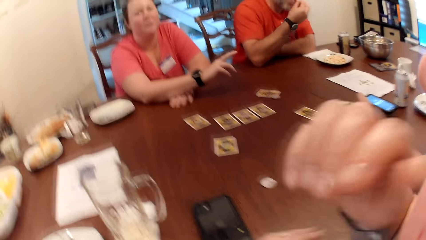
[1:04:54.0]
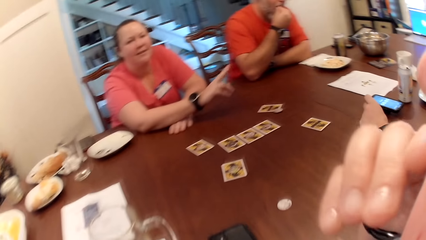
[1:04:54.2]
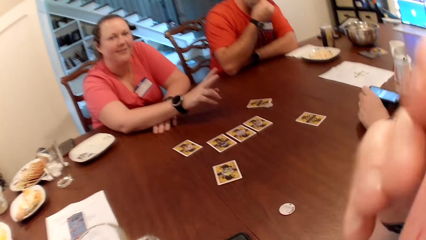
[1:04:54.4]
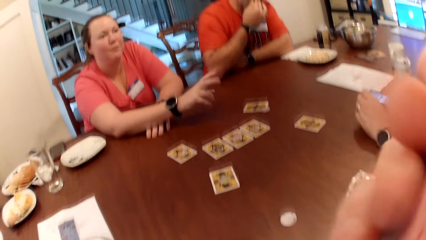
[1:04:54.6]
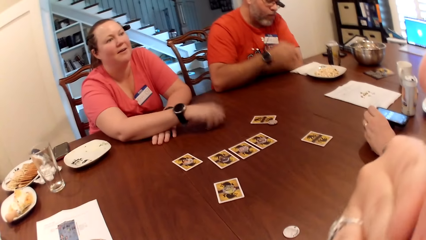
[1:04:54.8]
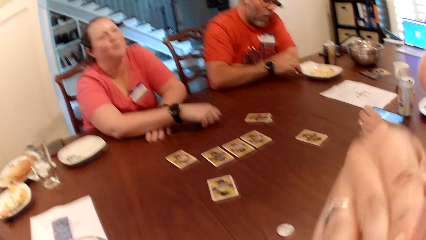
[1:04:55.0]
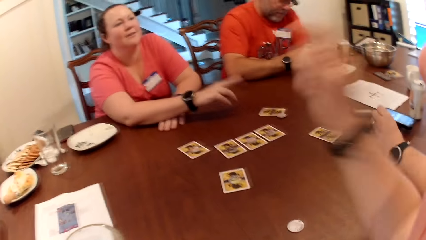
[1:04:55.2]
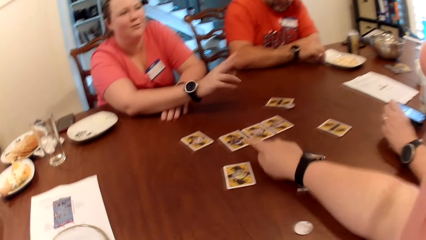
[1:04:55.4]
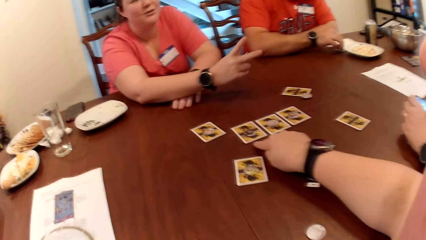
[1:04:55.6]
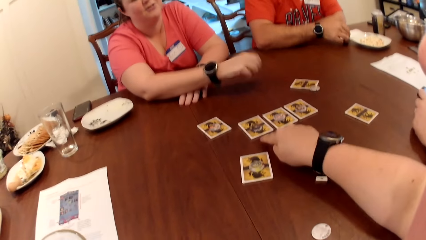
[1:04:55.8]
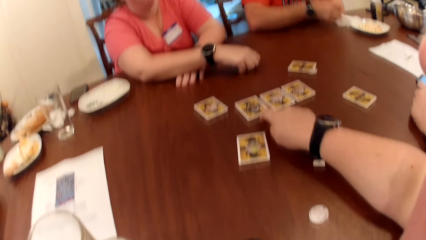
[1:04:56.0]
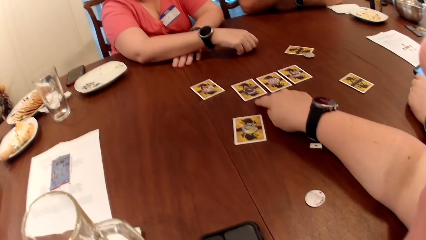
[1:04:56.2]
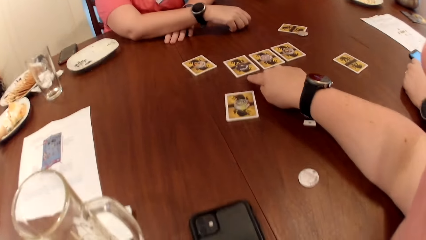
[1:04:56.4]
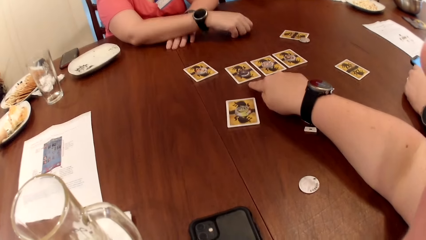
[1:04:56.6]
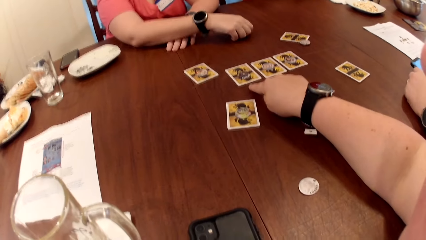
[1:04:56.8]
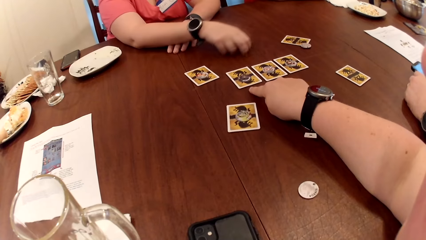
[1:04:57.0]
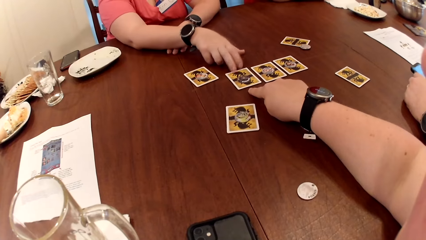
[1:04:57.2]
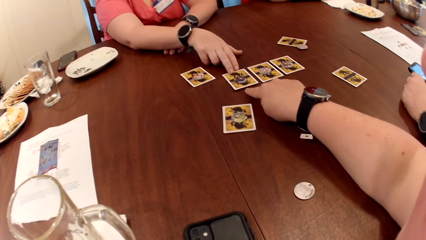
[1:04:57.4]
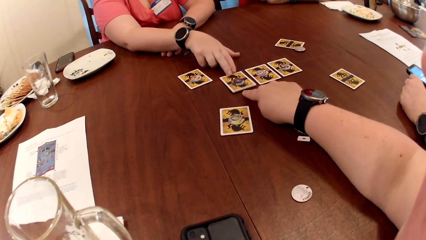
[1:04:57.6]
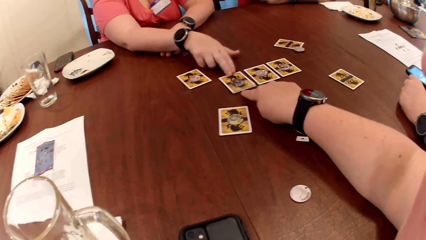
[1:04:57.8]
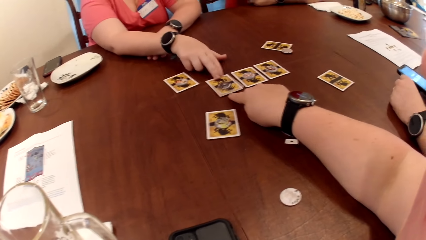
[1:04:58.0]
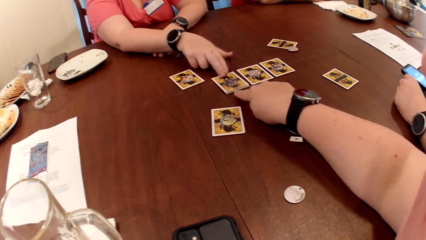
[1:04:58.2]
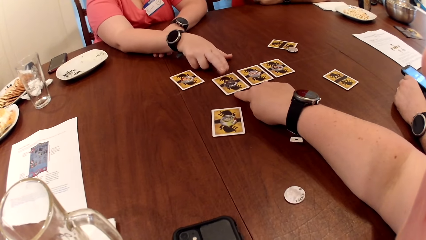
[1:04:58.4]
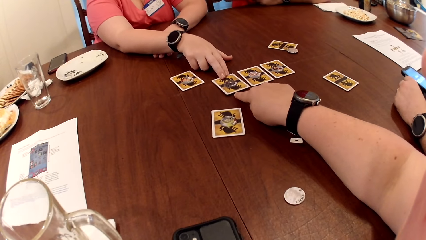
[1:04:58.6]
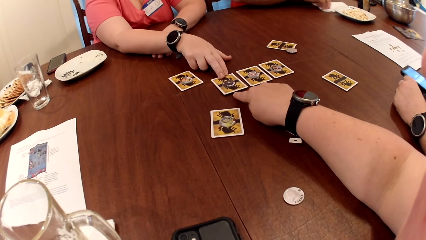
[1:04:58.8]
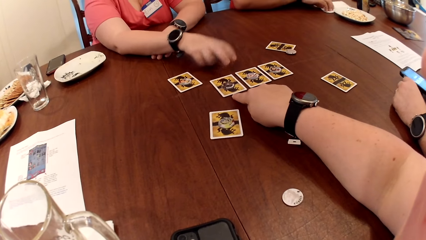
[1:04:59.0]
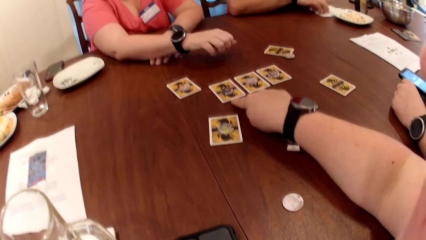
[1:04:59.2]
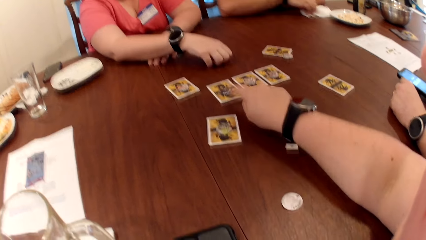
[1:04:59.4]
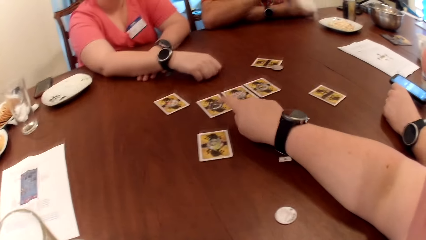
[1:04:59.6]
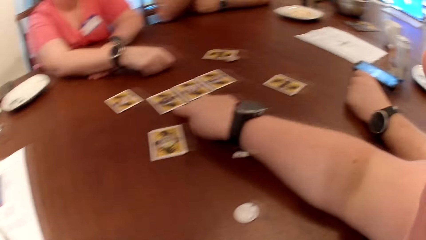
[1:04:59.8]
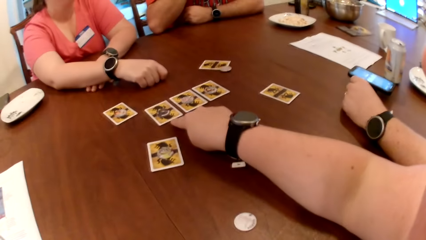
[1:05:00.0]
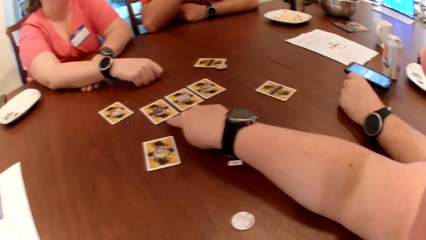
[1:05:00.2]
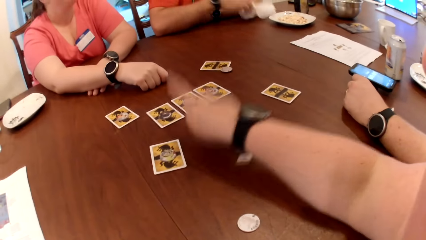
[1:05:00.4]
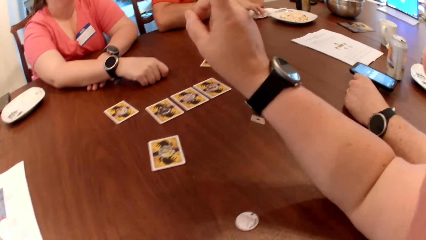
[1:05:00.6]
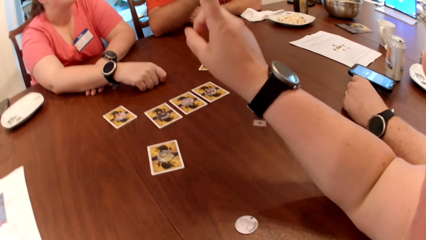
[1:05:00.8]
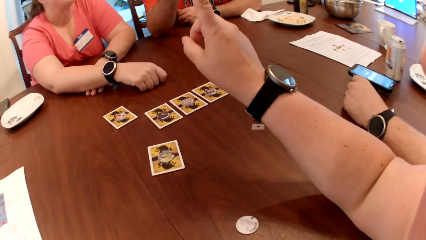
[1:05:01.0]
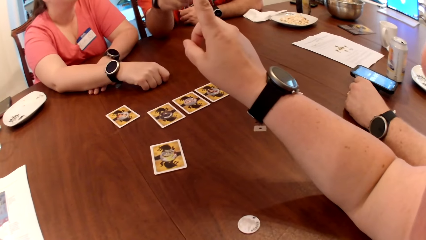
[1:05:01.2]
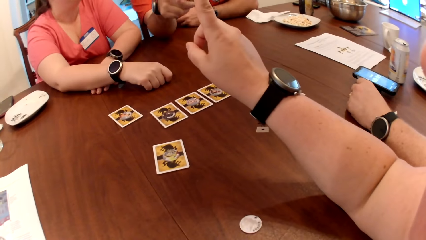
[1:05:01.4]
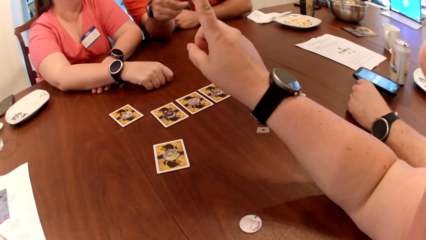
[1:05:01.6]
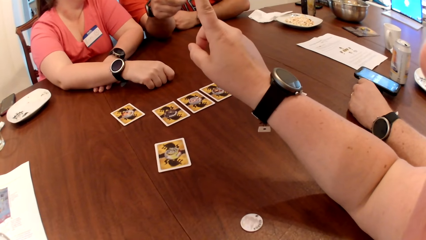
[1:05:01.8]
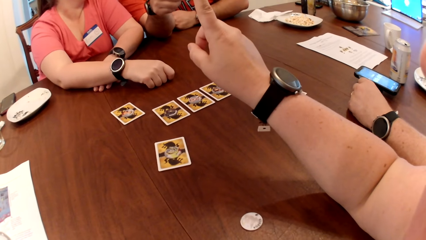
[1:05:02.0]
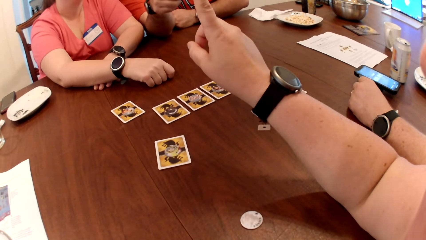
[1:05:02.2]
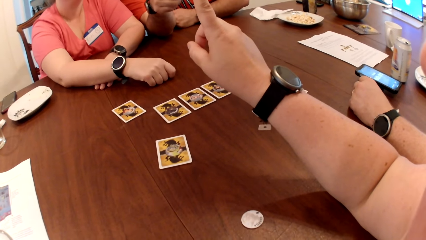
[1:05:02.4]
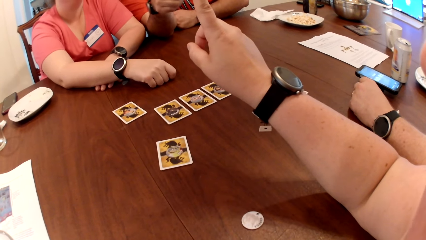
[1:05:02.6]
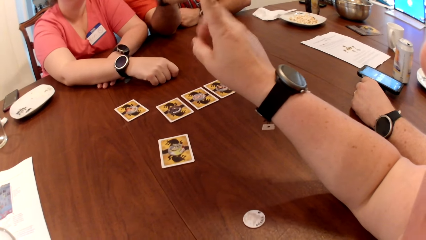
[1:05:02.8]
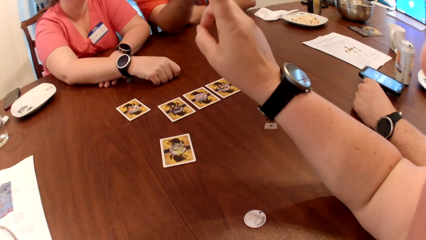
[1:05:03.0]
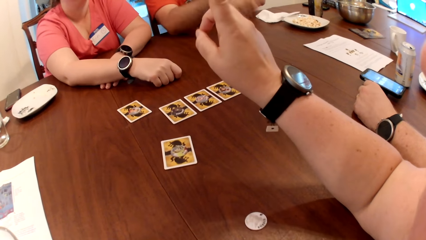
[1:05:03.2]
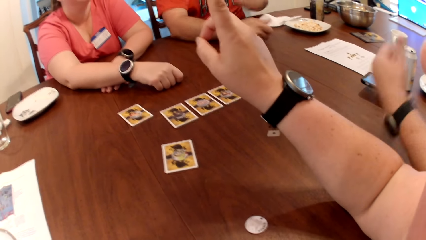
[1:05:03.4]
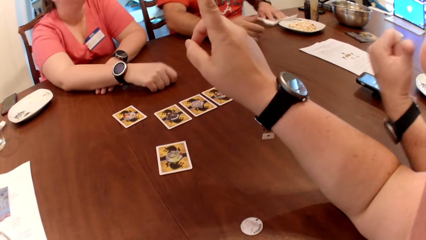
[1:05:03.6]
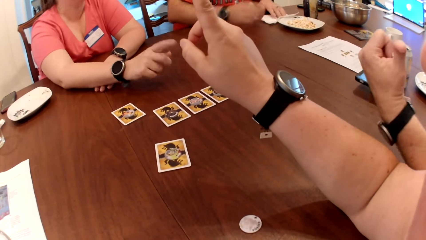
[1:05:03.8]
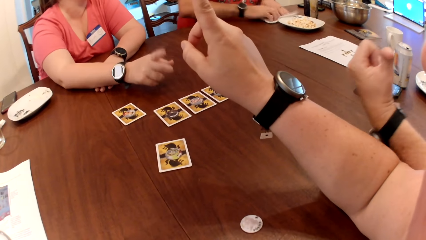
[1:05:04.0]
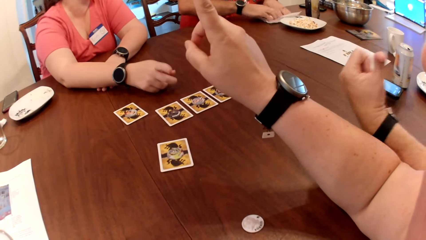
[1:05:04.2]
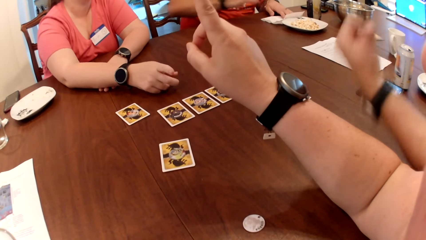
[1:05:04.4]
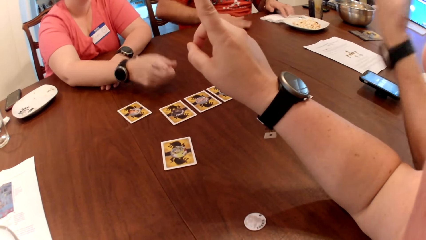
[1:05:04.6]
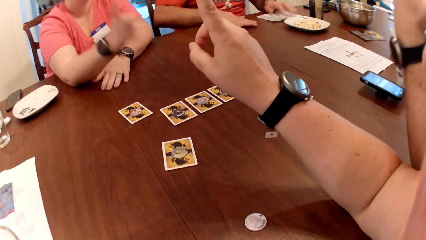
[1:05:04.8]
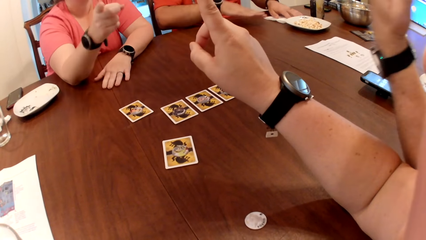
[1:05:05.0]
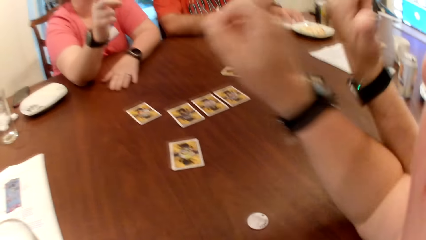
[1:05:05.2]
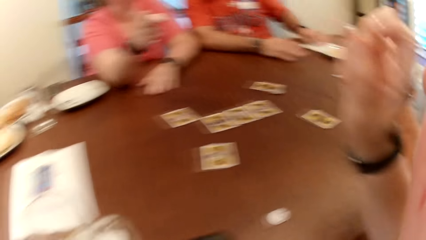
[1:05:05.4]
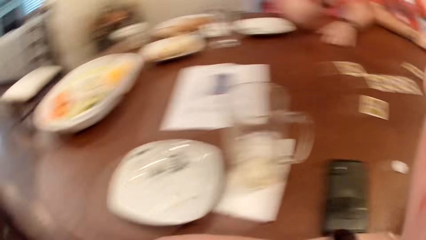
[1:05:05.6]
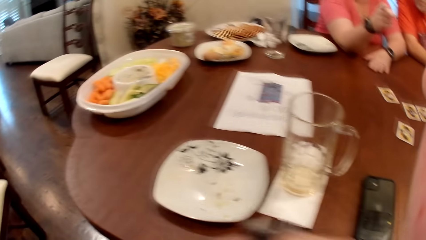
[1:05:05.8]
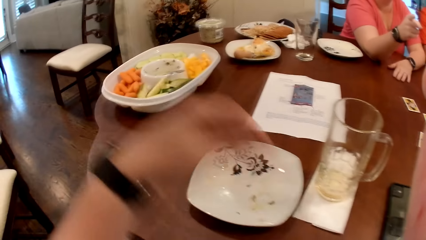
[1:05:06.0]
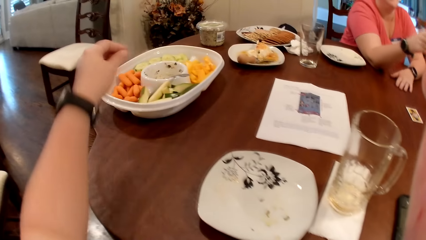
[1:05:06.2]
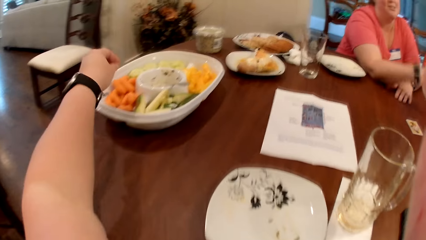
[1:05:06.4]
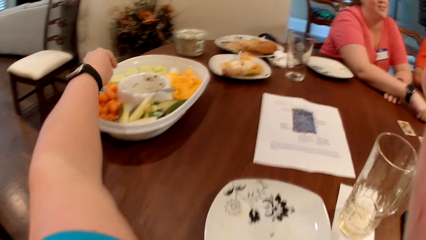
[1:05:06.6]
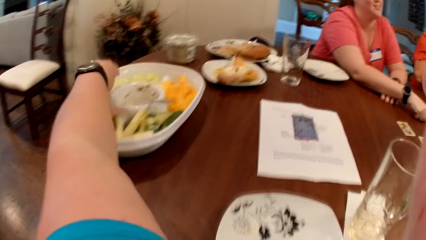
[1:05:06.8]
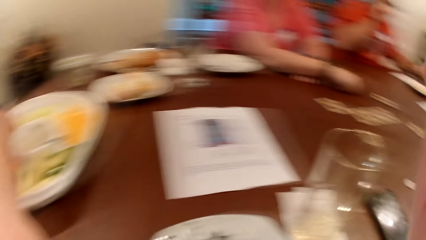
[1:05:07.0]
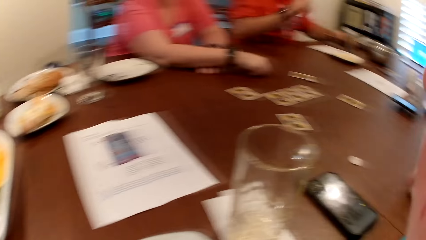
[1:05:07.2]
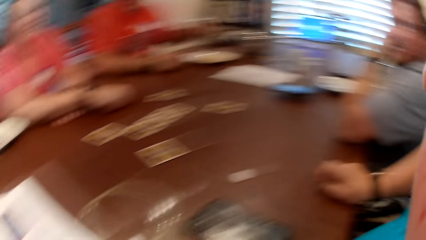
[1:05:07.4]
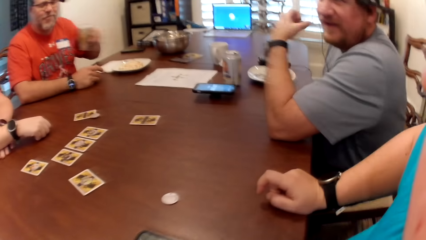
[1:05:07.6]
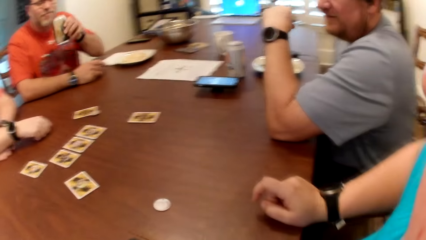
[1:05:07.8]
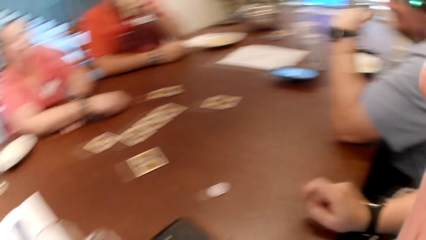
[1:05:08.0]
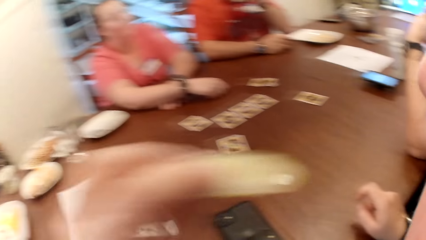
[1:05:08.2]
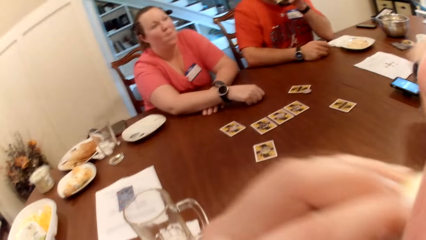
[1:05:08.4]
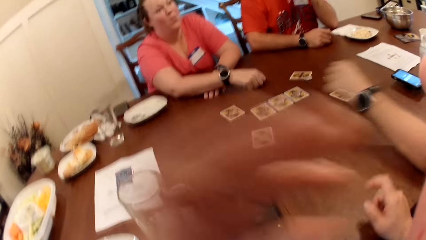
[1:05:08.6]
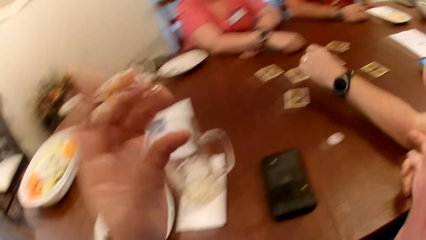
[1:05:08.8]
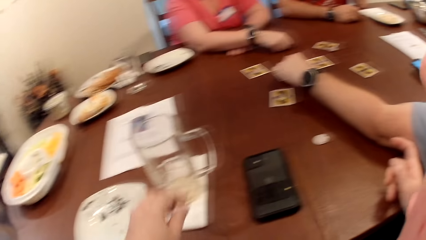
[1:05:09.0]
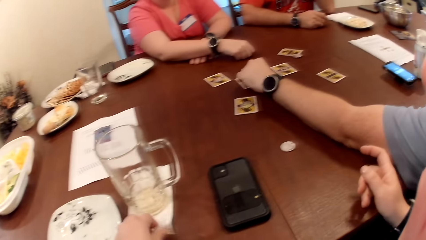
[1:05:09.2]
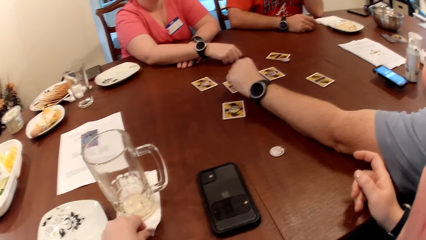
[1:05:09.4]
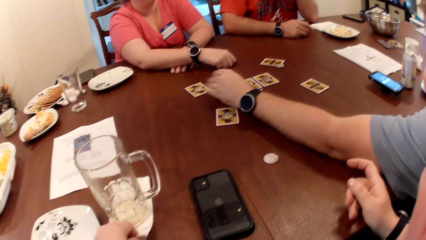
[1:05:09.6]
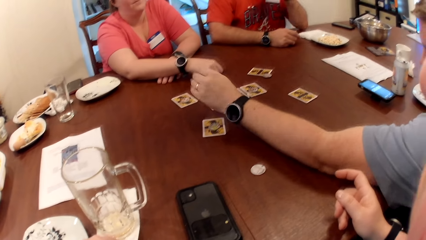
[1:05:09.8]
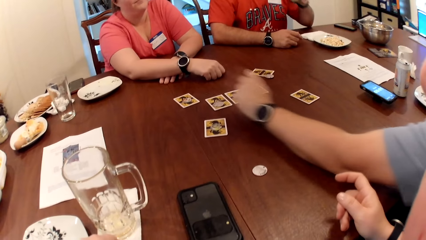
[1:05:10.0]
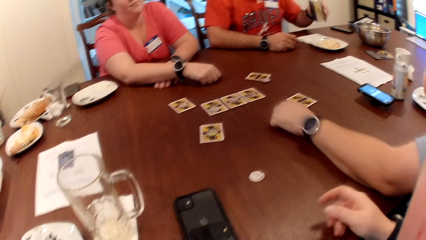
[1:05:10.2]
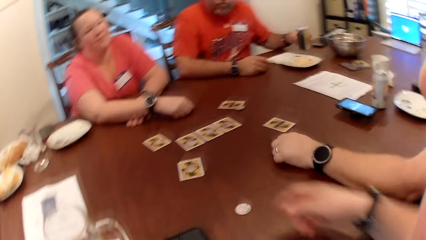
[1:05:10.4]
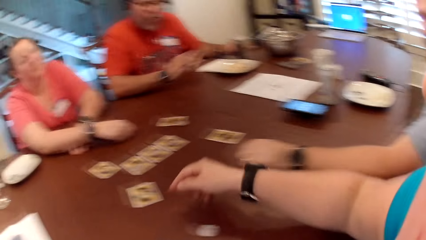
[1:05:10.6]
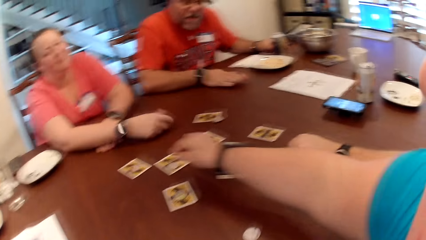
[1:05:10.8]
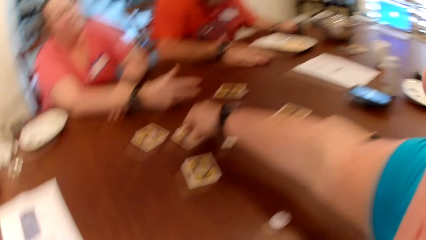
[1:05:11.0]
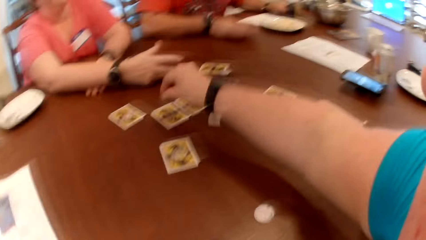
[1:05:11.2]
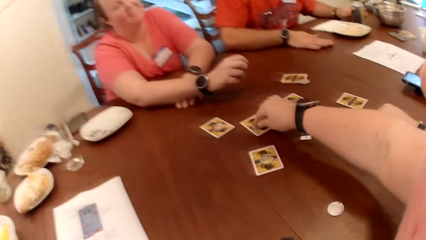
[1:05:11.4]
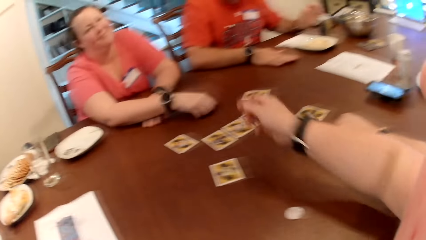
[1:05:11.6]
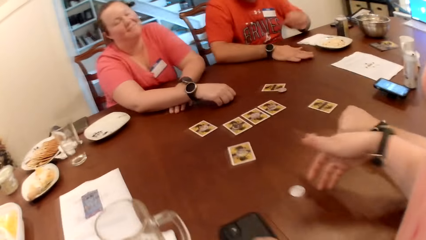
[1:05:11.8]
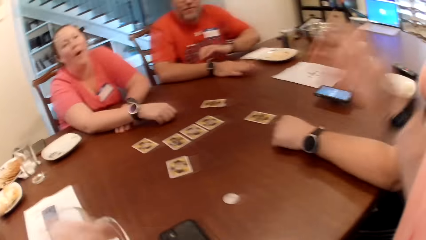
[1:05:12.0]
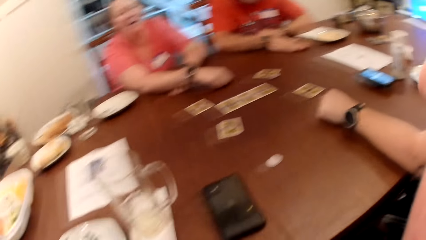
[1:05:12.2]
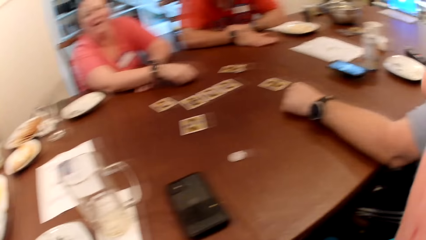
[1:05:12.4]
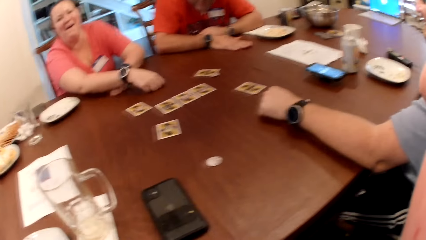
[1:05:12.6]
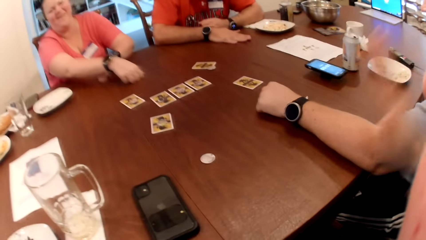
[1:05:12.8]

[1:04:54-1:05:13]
The camera wearer moves her hand around. She touches the table with her right hand. A woman touches a card on the table with her right hand. The woman holds the card on the table. A man picks up the tissue on the table with his right hand. He places the tissue on the table with his right hand. The camera wearer moves her hand around. The man touches the tissue on the table with both hands. He holds a serviette on the table. The camera wearer turns around. She stretches her hand around. She takes out a cucumber from a plate of fruit on the table with her left hand. The man picks up the can of drink on the table with his left hand. The camera wearer turns around. She eats the cucumber with her left hand. Another man touches a coin on the table with his left hand. A person holds cards on the table. The first man places the can of drink on the table with his left hand. He holds the can on the table. The camera wearer touches the coin on the table with her right hand. She turns around.
